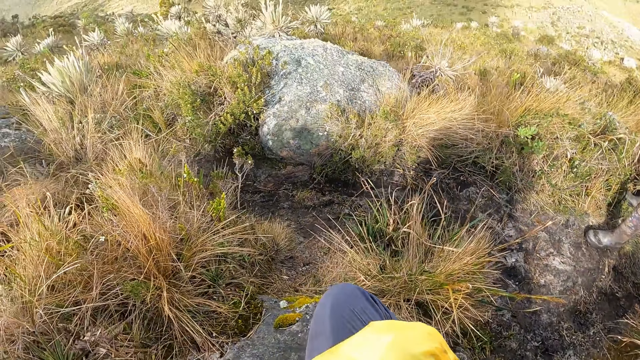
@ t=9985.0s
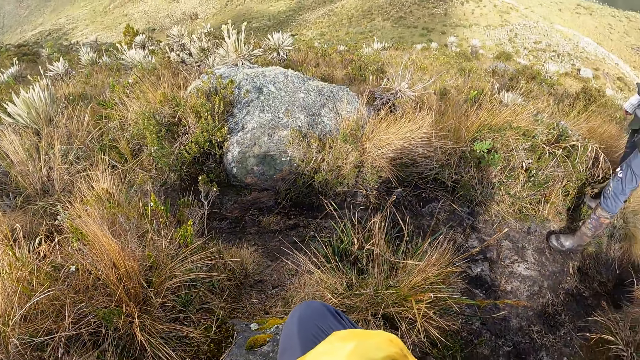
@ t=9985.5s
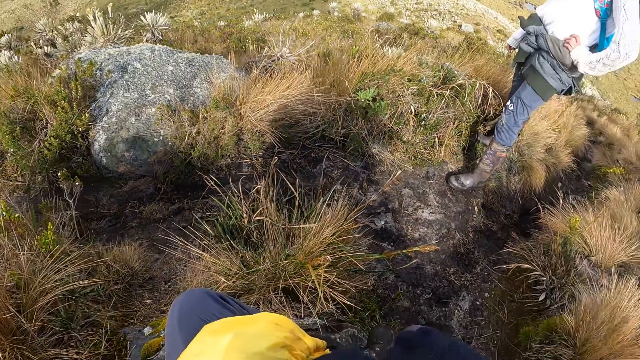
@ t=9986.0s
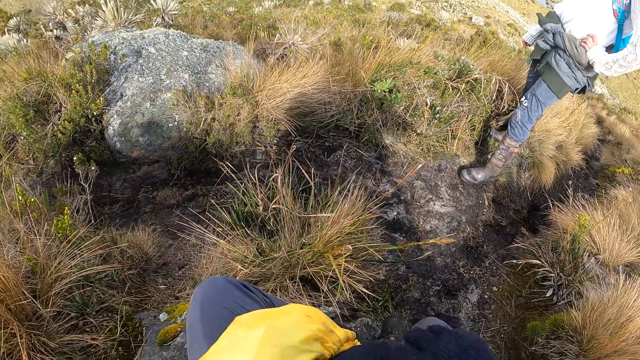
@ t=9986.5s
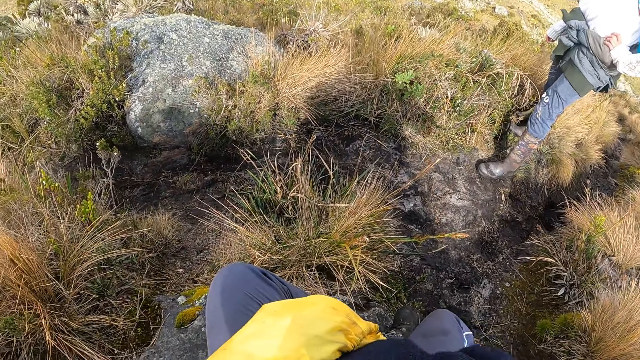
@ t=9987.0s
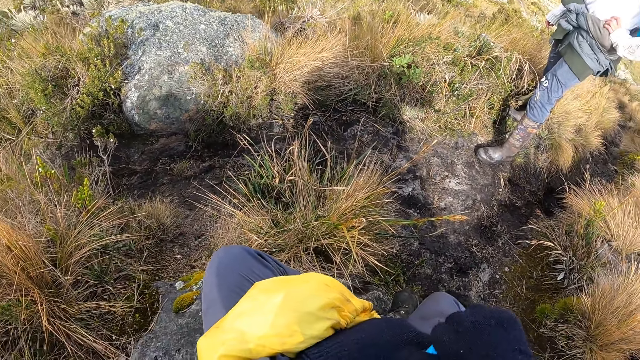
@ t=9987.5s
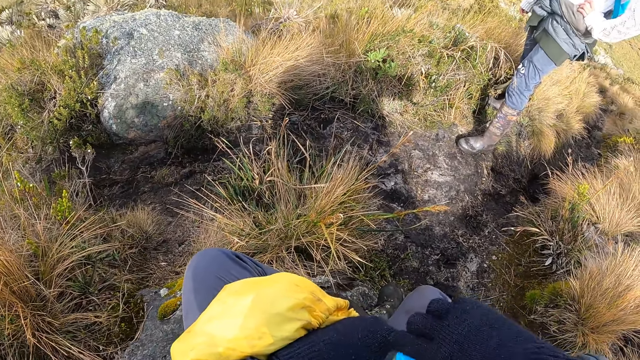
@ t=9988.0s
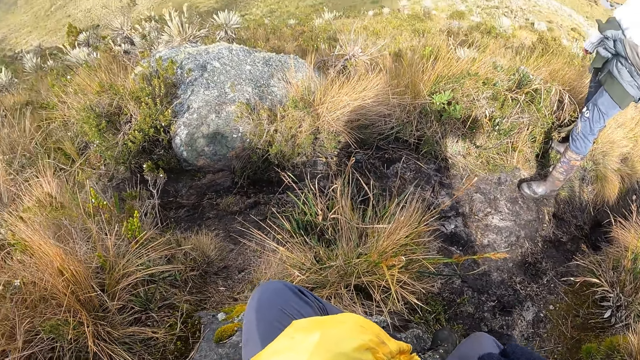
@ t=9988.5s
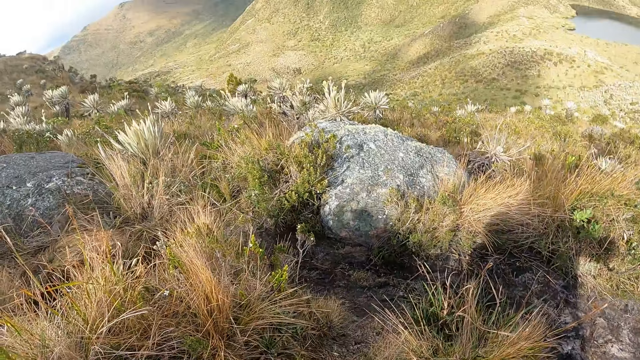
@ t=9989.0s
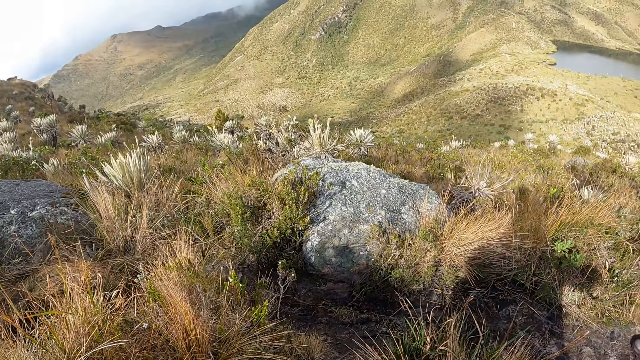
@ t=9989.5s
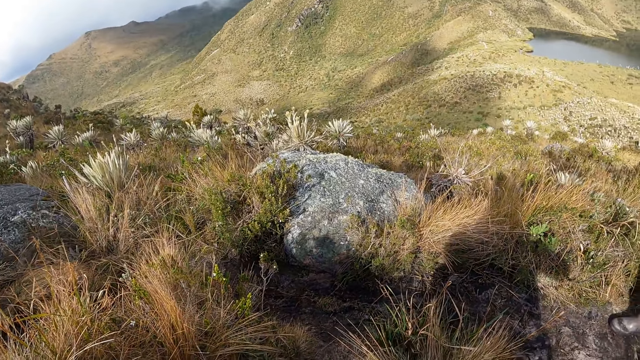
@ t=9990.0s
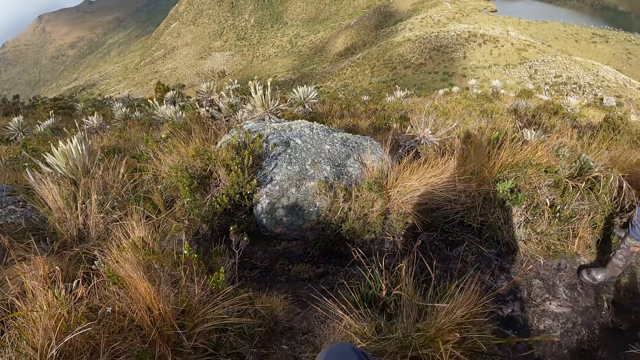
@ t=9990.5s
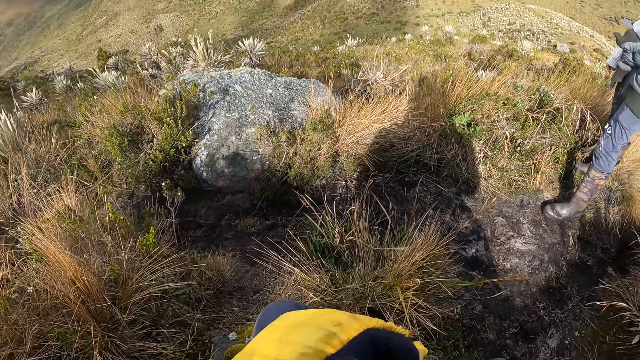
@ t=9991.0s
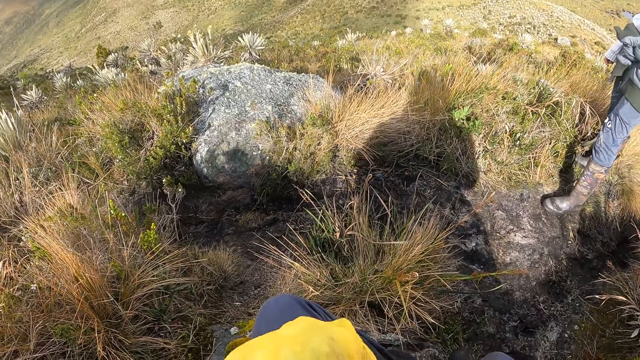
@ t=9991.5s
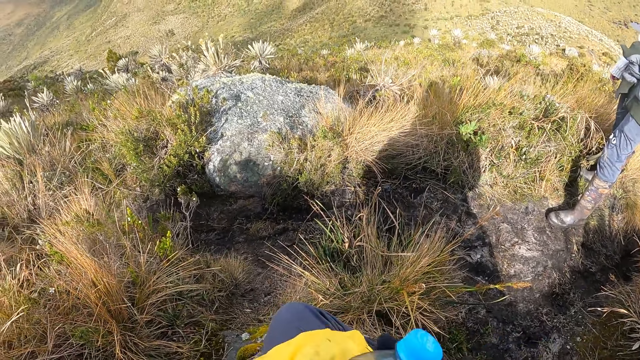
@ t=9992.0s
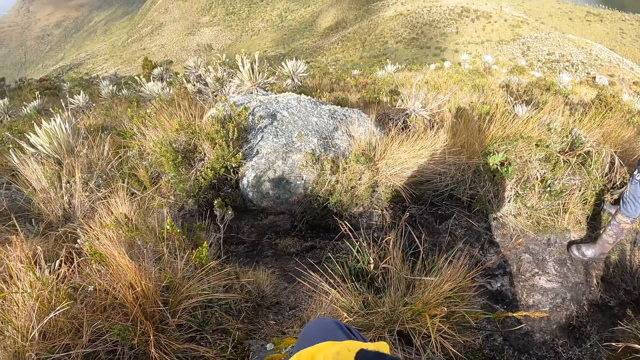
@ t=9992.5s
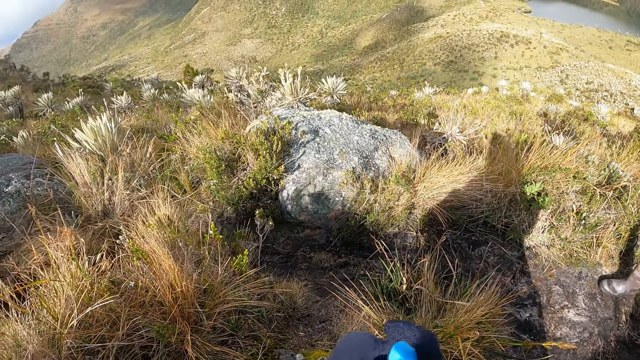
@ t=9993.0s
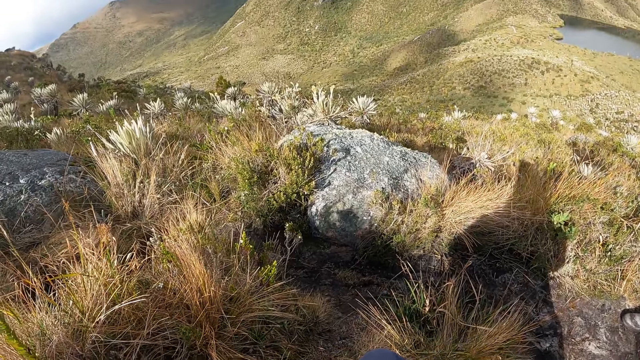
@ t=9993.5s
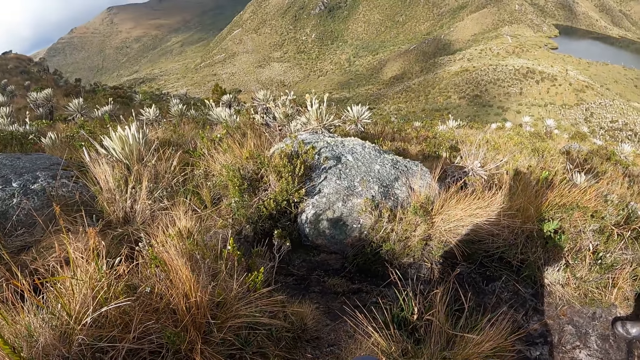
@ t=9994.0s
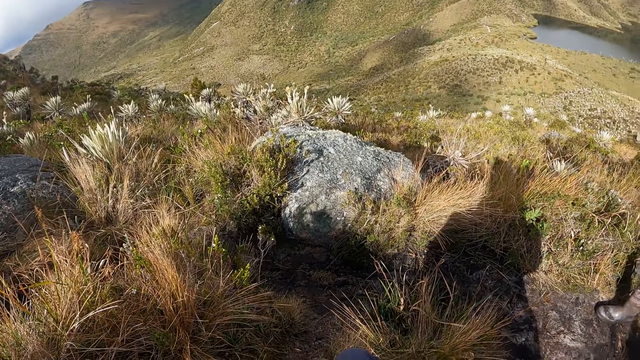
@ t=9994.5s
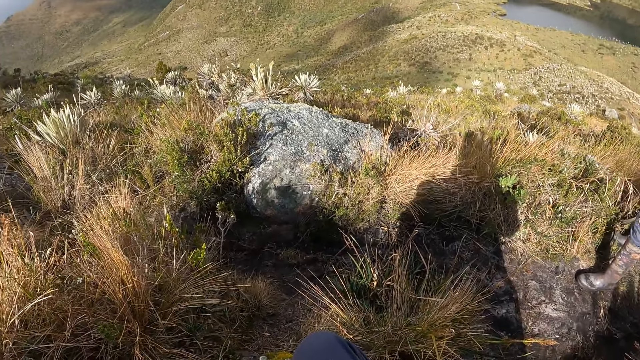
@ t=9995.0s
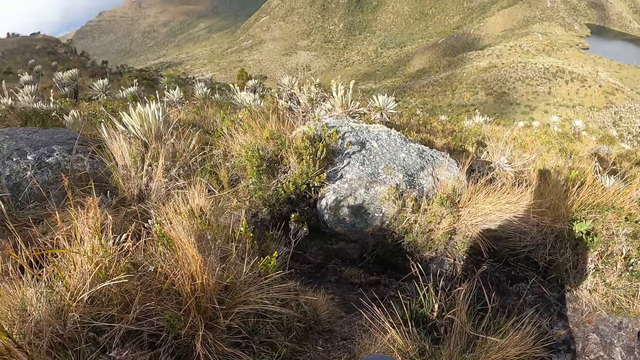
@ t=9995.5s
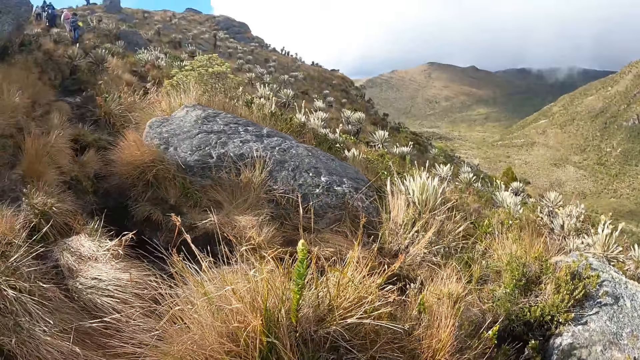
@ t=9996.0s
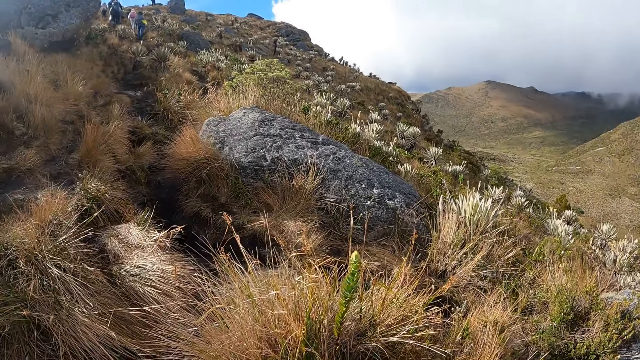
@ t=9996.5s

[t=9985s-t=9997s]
The camera wearer looks around. They close the water bottle. They look around the mountain. They hold a bag and put cloth in the bag. They look around.

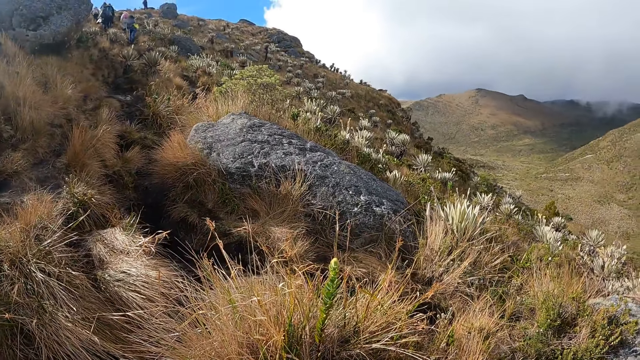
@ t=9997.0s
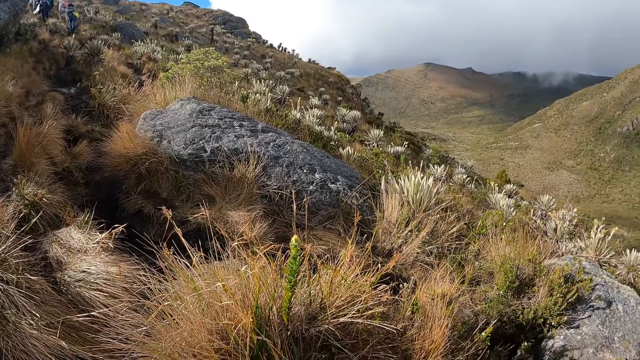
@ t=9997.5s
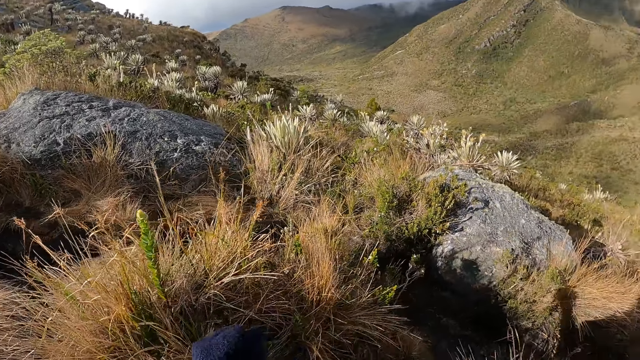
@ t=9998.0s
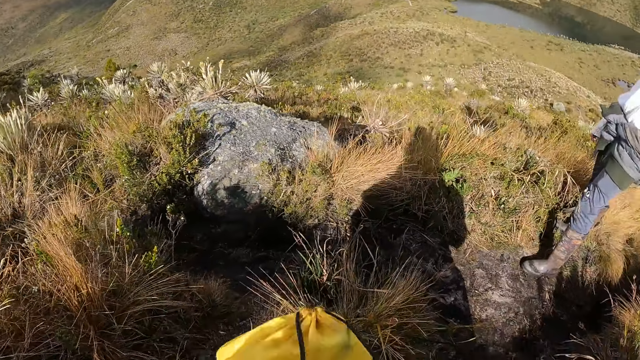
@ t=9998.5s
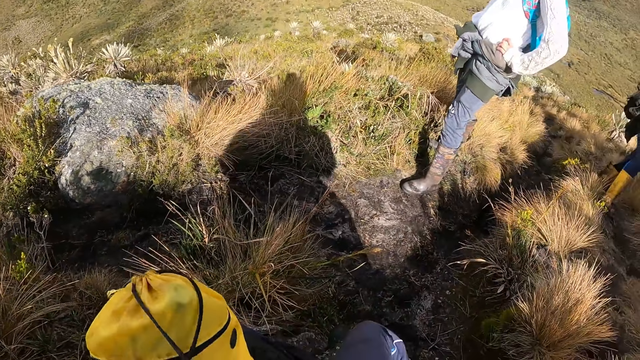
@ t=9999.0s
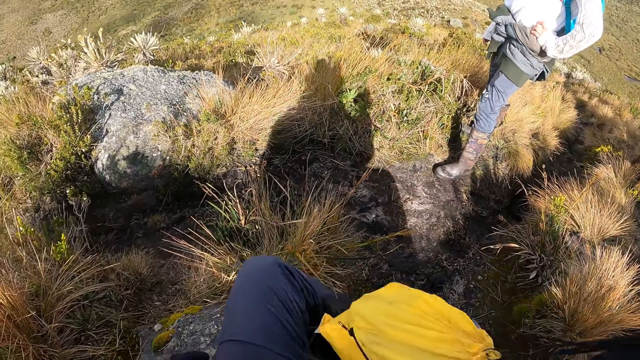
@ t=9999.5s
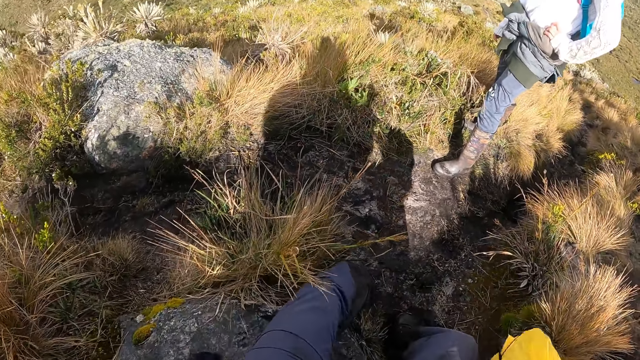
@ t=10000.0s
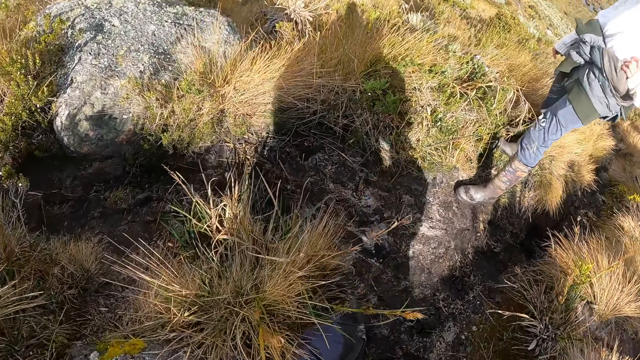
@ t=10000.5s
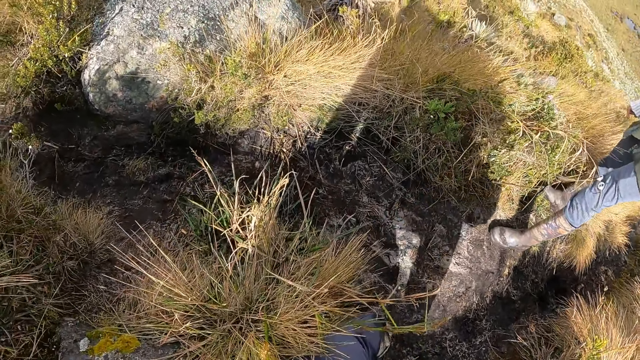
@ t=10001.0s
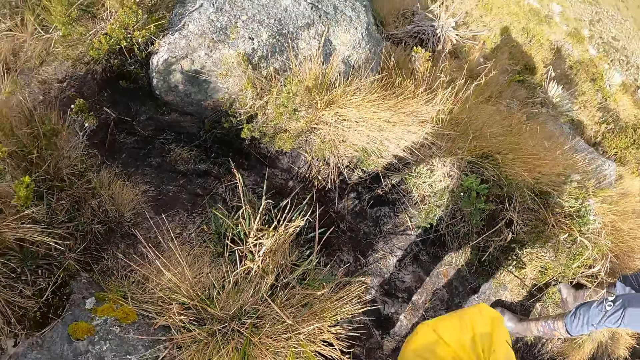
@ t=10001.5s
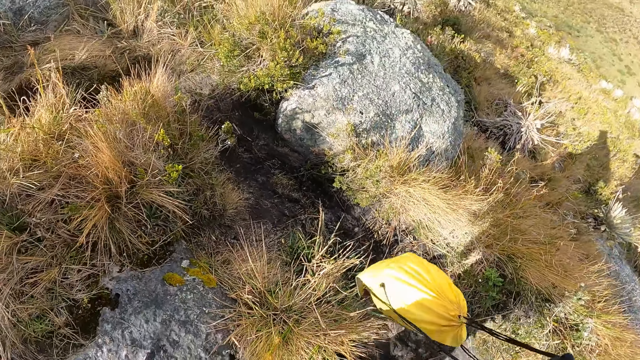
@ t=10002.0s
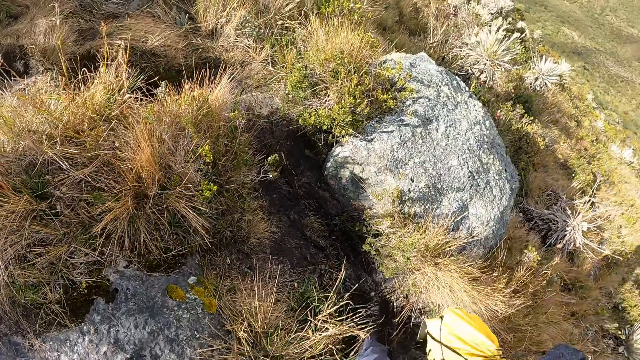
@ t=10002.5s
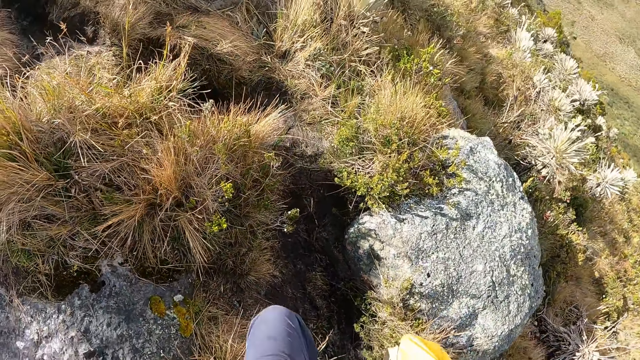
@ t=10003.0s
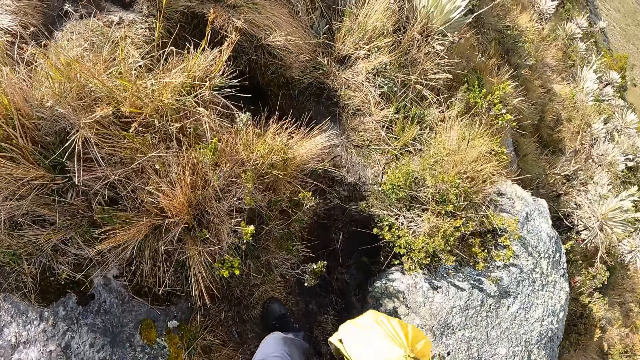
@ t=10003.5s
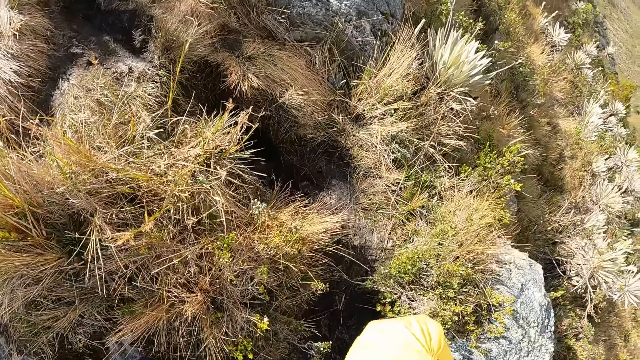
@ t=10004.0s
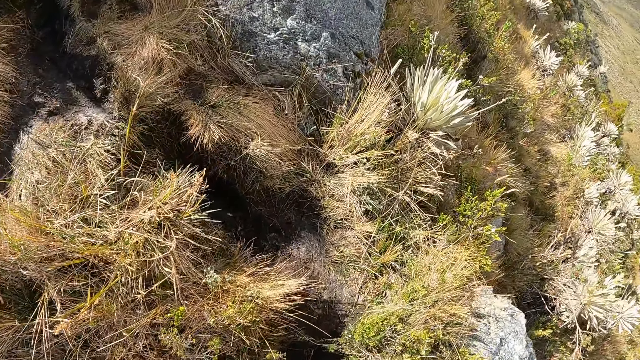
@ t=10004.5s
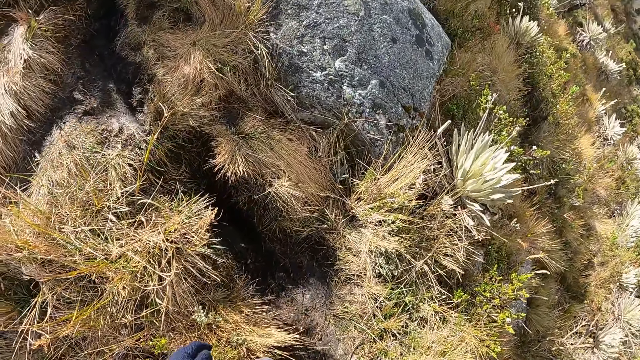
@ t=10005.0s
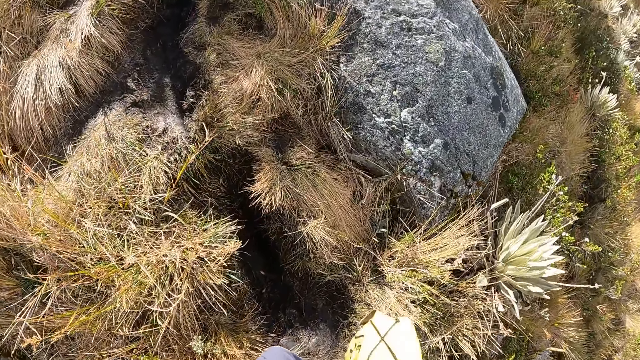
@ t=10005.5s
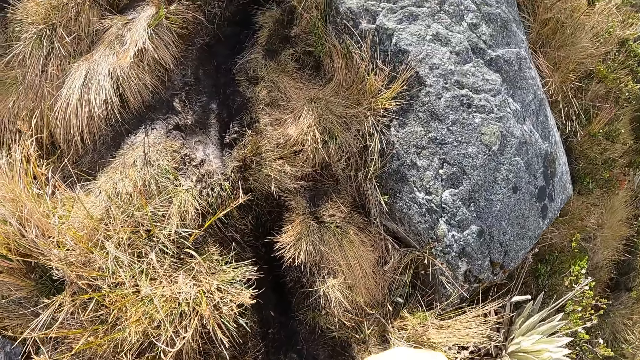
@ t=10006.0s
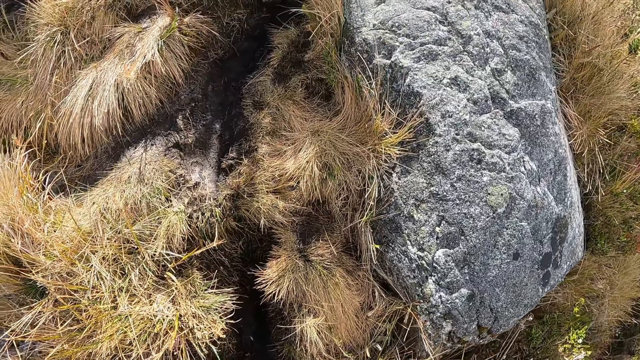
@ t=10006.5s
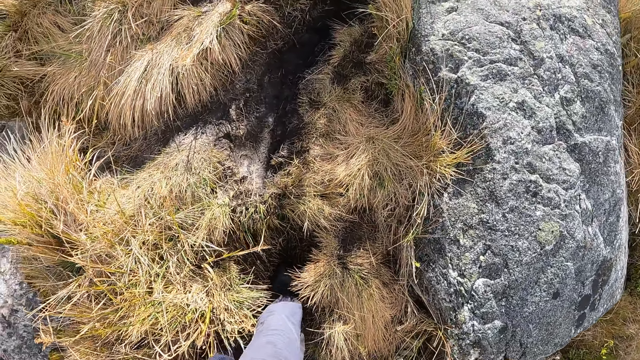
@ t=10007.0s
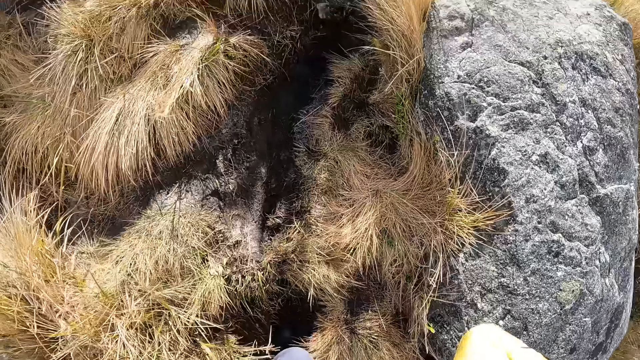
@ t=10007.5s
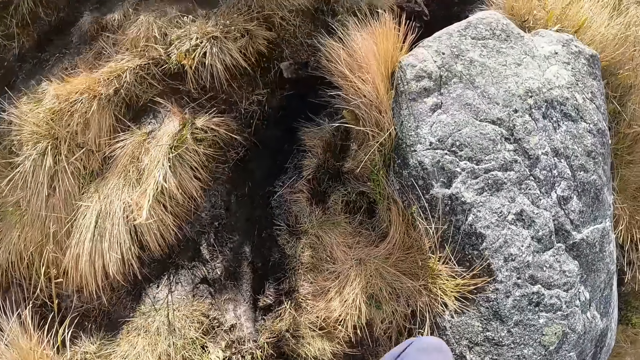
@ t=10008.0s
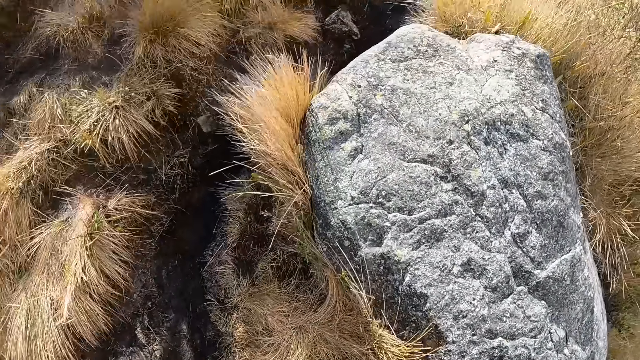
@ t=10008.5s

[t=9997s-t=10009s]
The camera wearer carries the bag. They stand up. They walk around. They climb up the mountain.
